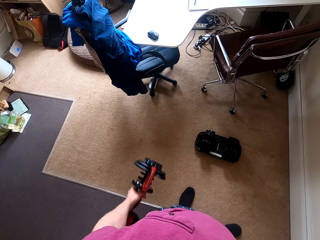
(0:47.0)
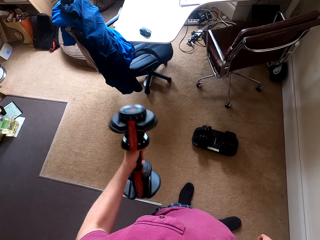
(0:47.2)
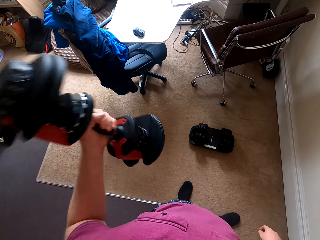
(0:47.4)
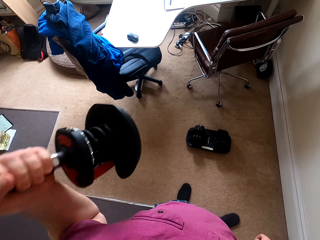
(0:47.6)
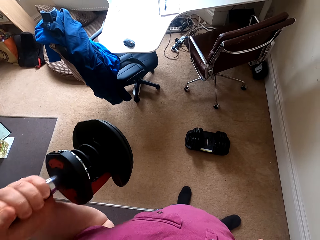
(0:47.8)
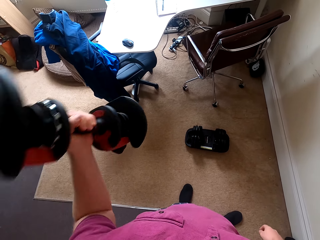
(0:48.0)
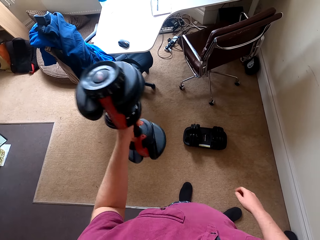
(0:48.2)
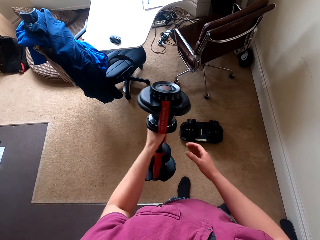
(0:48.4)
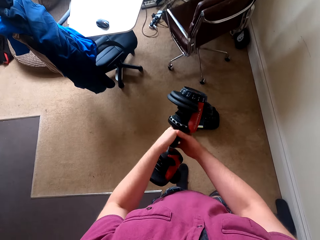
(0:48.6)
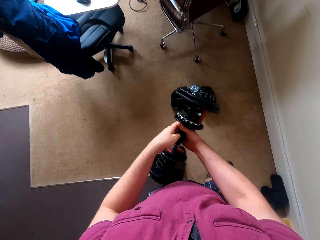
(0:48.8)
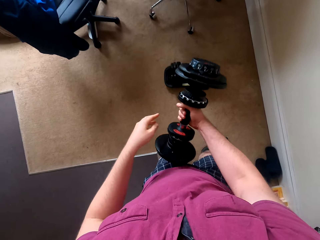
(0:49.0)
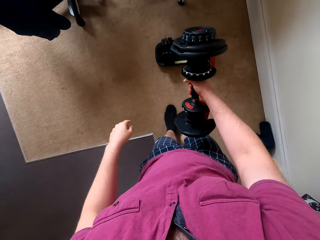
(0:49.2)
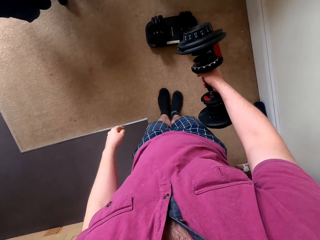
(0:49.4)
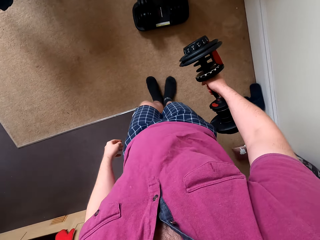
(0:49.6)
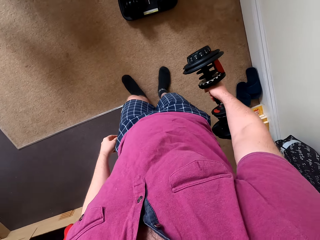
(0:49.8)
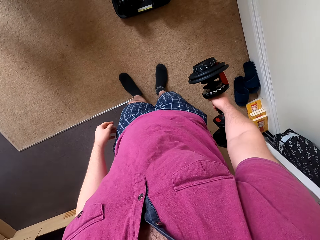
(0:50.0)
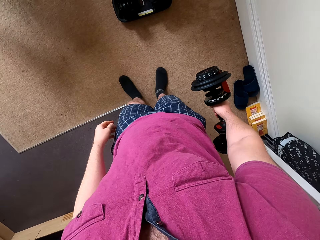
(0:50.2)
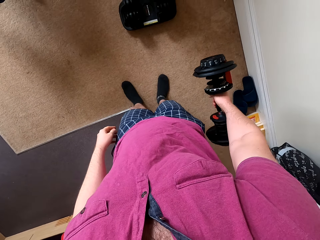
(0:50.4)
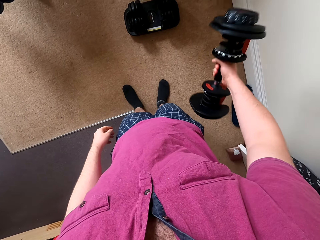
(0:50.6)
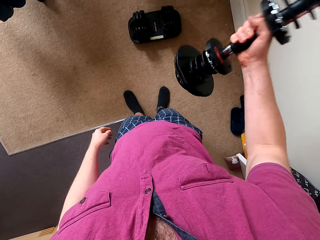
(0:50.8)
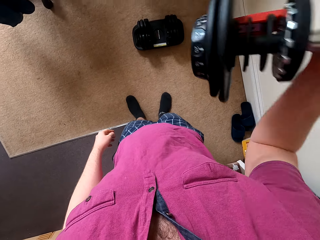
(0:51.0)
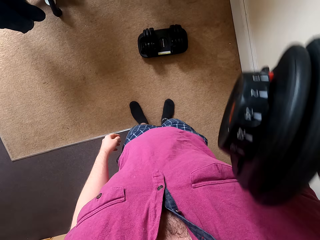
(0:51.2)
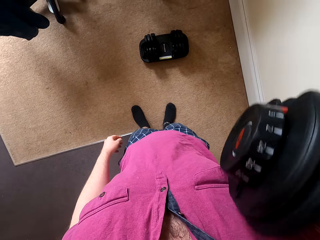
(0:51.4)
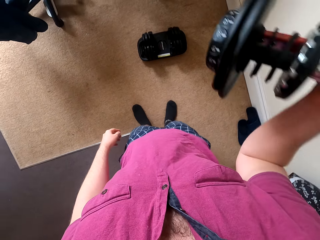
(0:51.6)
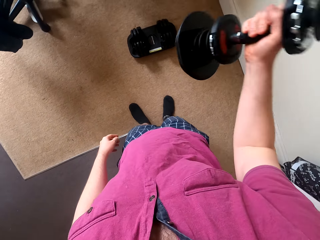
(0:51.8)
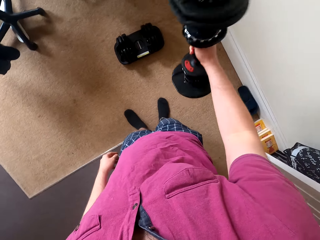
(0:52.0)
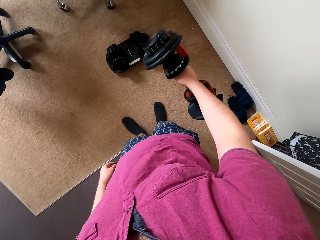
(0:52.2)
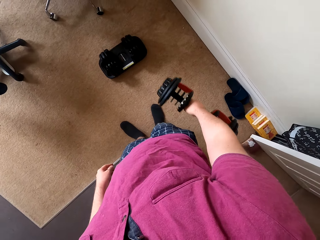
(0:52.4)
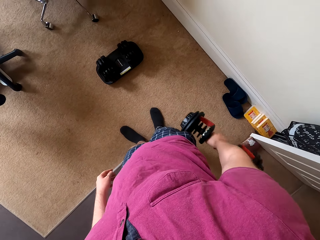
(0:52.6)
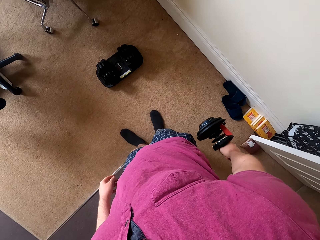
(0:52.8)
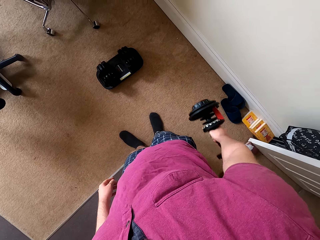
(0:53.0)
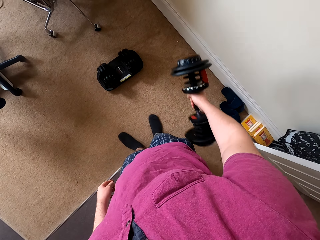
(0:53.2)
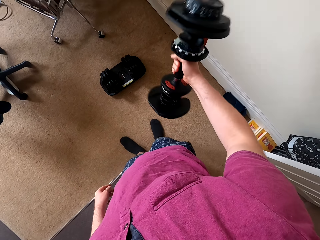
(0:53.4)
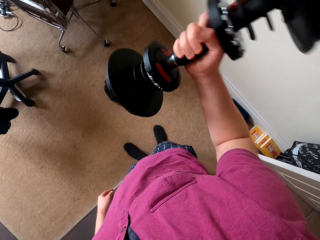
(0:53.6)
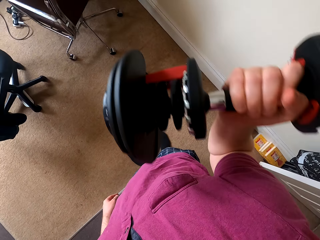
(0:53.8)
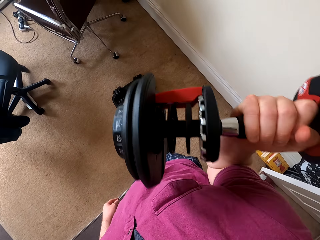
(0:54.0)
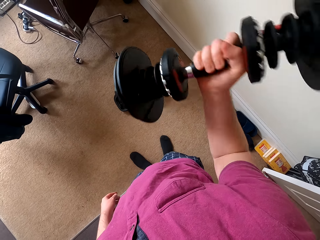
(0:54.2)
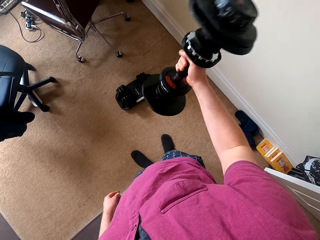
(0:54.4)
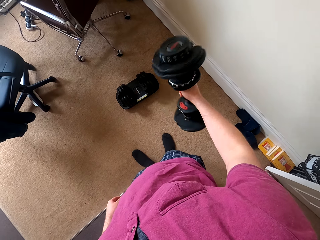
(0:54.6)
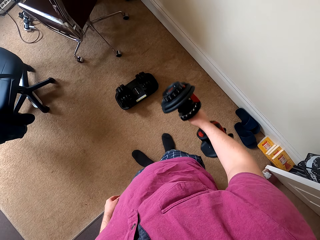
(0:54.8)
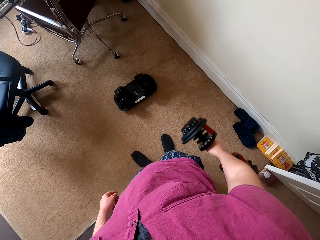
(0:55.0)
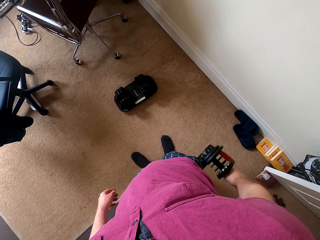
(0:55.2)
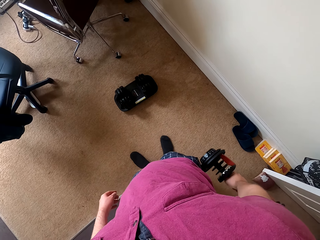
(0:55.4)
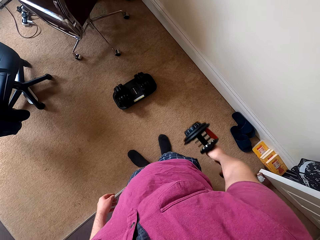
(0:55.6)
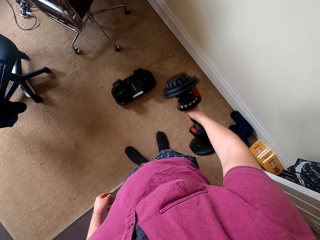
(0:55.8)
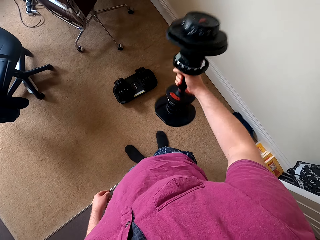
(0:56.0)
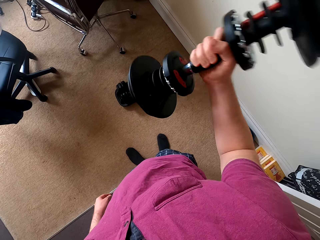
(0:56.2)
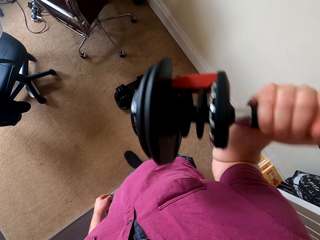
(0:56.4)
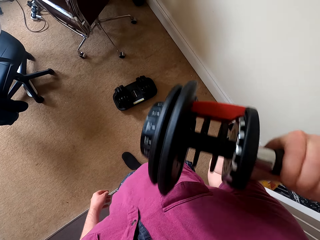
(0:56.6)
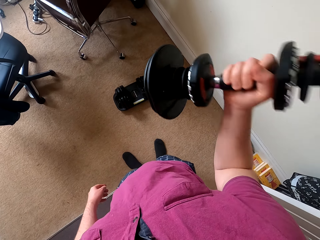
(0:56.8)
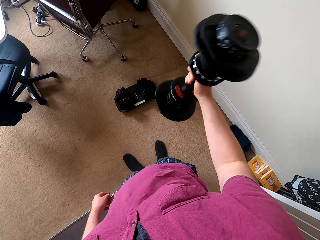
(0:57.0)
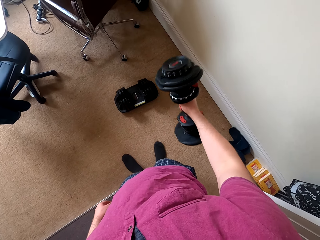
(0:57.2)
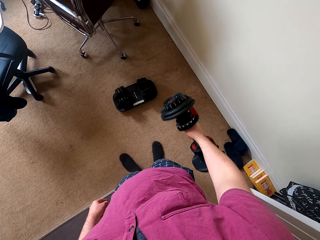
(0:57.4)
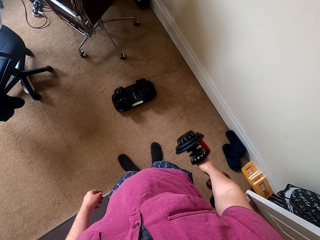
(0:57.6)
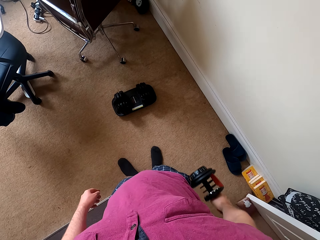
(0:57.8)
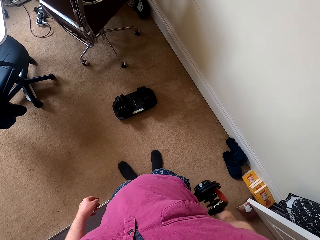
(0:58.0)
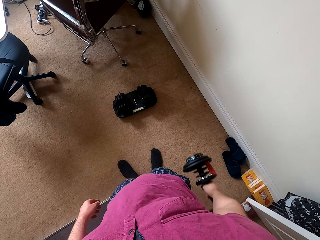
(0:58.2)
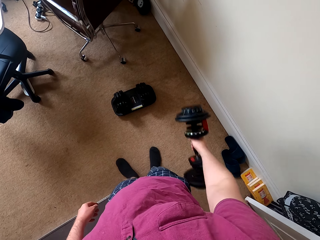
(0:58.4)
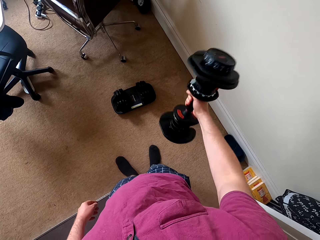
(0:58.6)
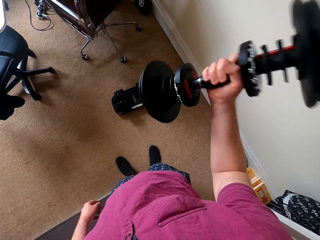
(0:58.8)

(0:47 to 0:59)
The camera wearer passes the dumbbell to the right hand. They lift the dumbbell with the right hand.

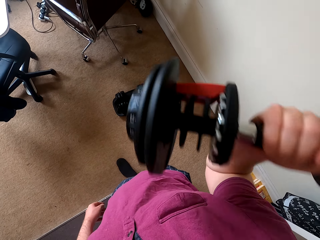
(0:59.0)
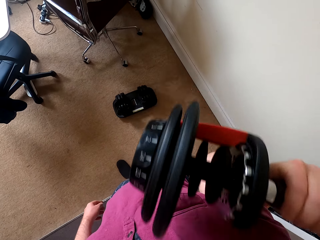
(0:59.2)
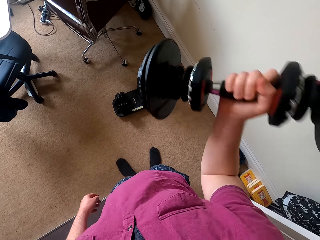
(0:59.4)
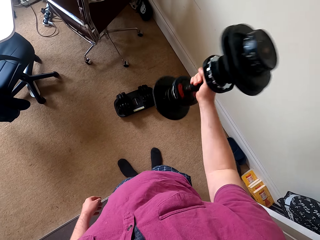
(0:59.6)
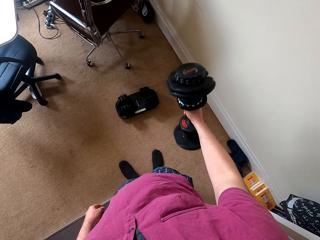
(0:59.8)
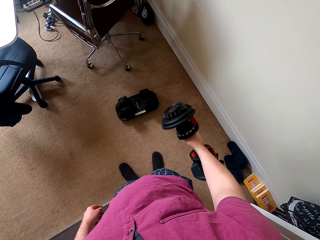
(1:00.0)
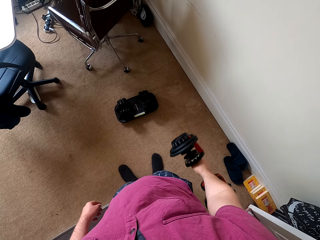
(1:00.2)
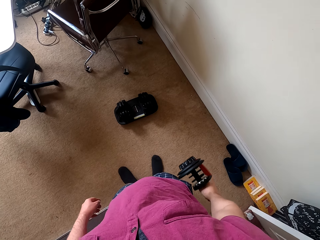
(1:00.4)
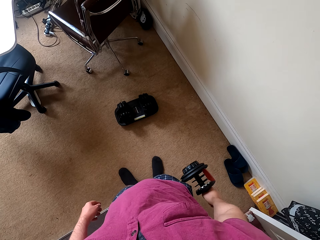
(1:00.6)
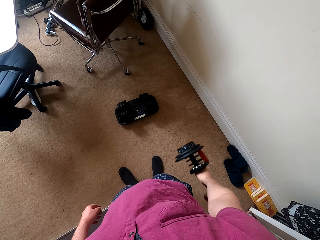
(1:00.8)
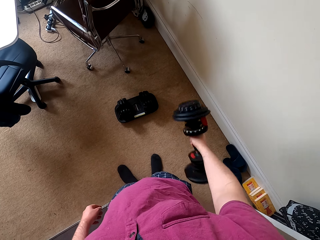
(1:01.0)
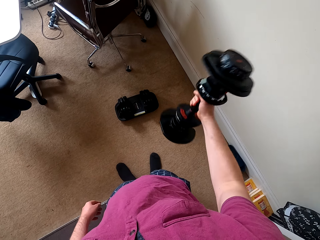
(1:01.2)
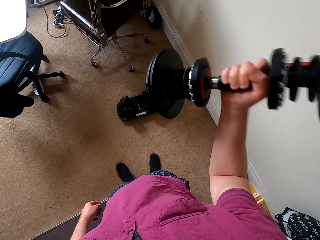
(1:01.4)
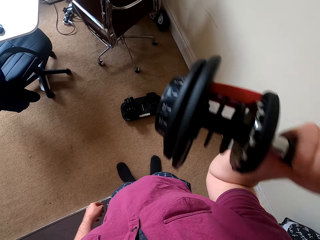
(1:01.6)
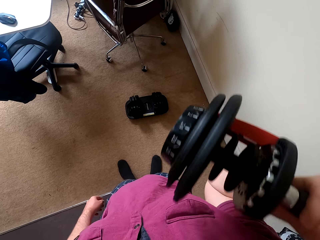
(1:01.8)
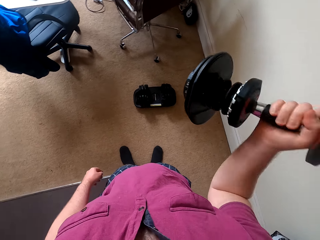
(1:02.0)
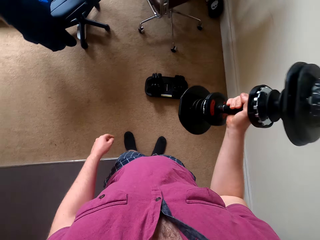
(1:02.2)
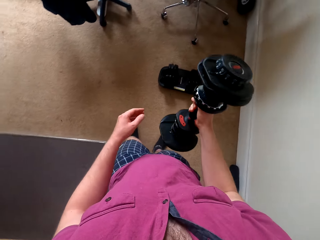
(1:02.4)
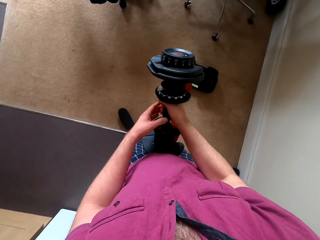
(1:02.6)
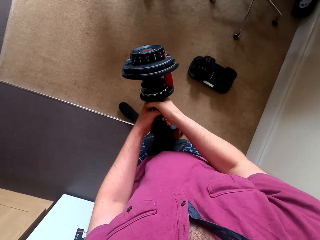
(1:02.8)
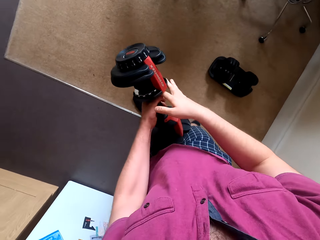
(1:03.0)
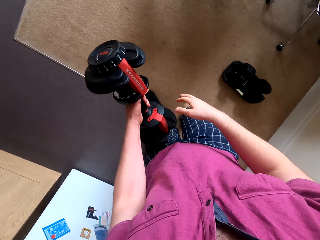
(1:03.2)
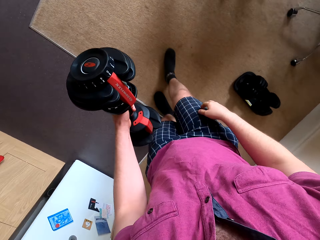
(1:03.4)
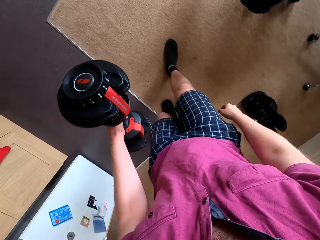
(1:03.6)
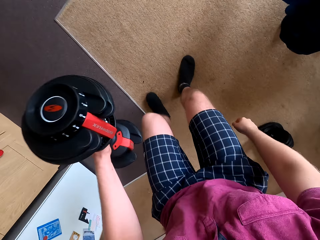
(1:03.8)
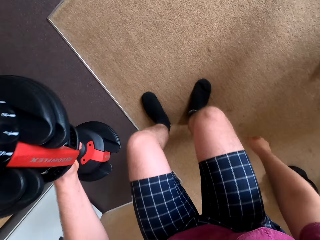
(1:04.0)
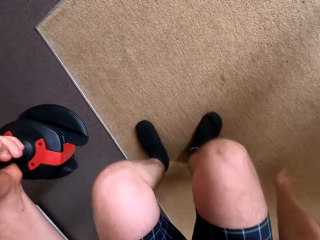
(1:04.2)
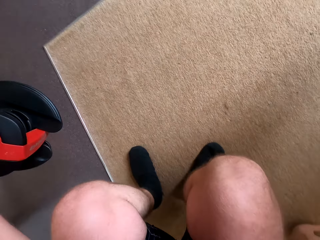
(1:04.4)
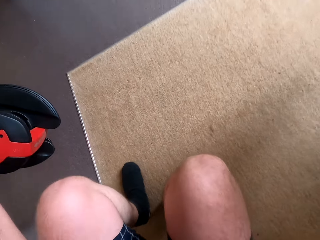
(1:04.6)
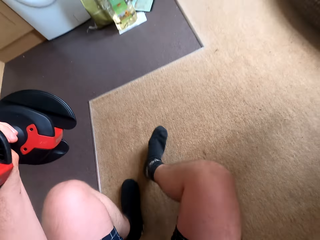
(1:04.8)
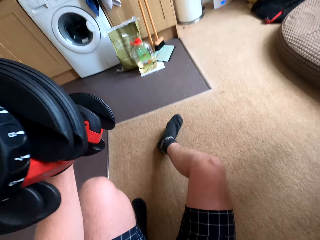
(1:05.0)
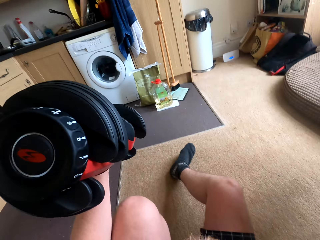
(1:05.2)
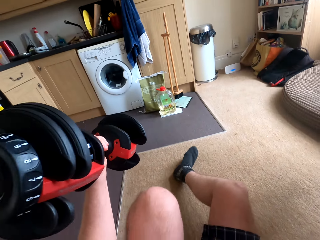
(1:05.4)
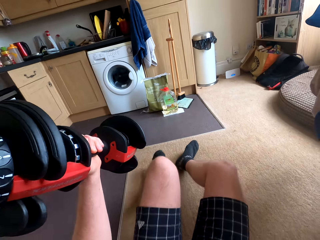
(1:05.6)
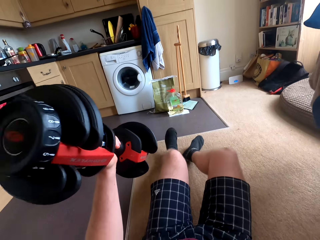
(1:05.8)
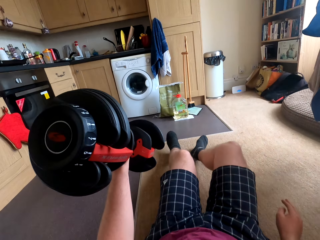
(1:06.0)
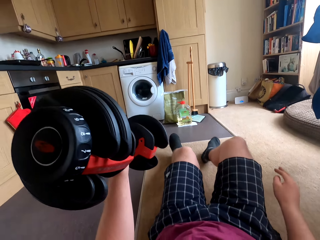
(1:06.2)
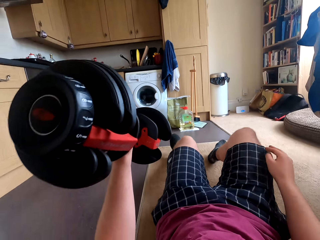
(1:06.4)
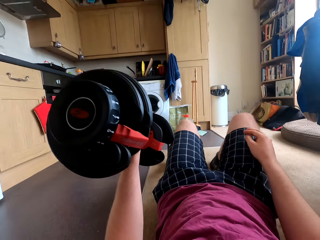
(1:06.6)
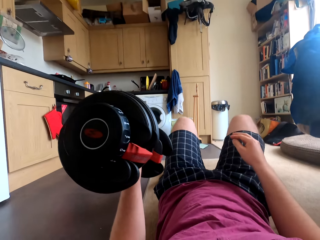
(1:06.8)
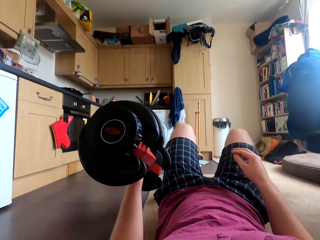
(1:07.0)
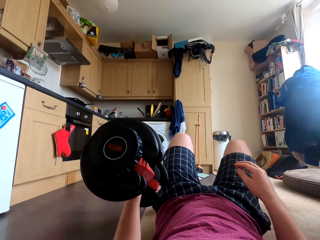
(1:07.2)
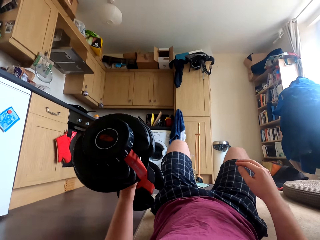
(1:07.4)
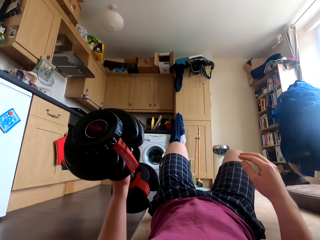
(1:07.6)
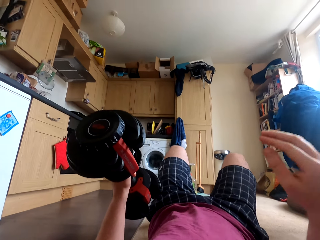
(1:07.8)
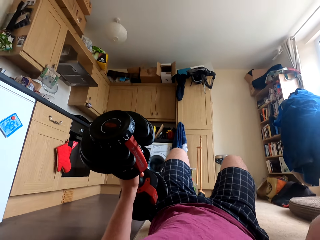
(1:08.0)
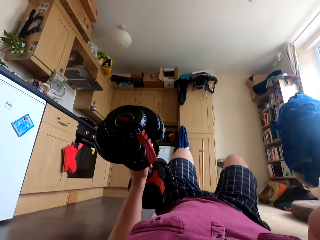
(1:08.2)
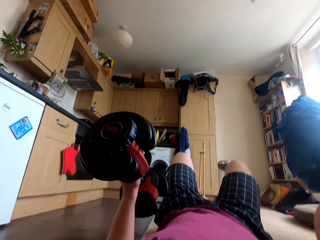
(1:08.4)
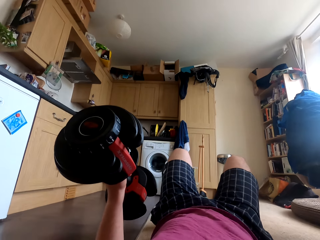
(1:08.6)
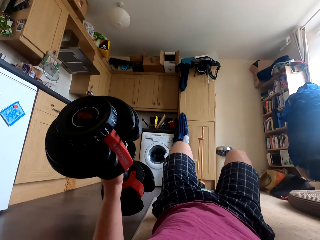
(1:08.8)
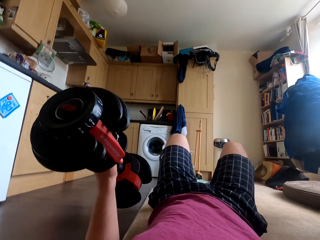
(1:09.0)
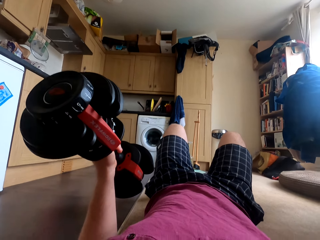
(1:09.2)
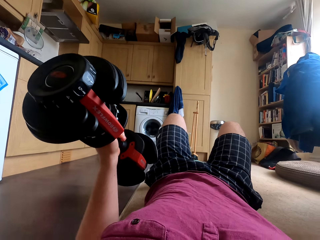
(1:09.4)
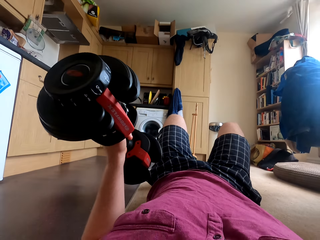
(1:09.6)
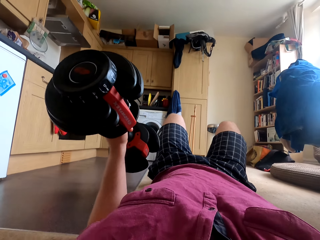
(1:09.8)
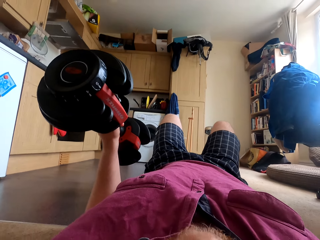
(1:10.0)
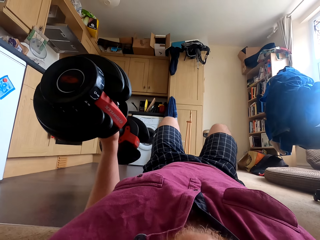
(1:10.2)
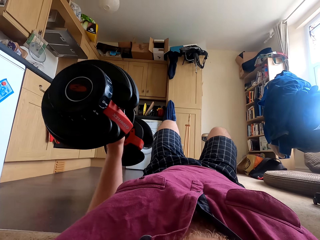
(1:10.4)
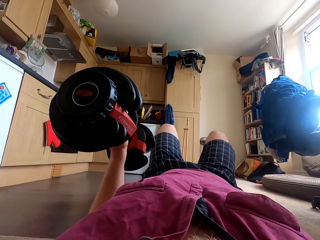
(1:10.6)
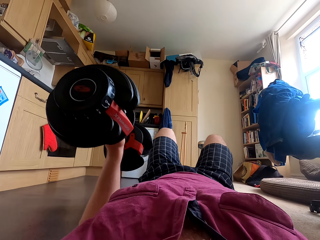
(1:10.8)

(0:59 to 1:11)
The camera wearer passes the dumbbell to the left hand. He squats on the carpet. He lays on the carpet. He lifts his hands.
